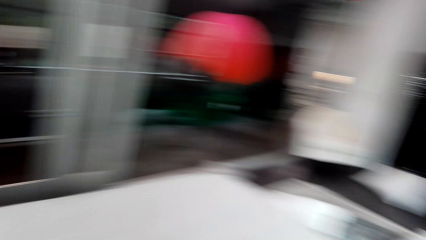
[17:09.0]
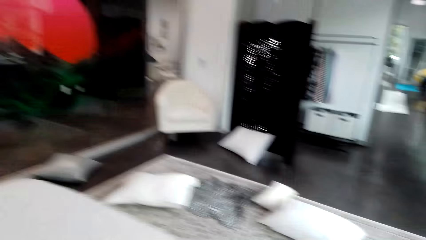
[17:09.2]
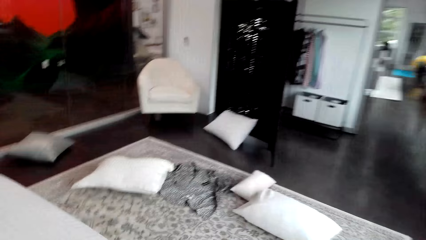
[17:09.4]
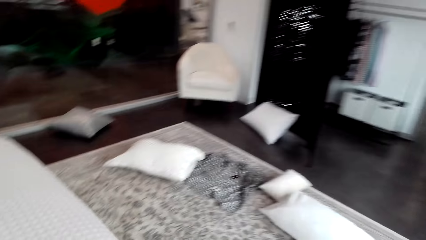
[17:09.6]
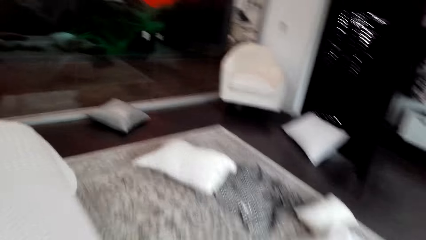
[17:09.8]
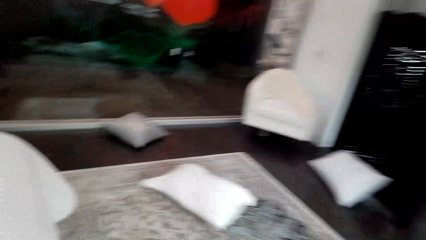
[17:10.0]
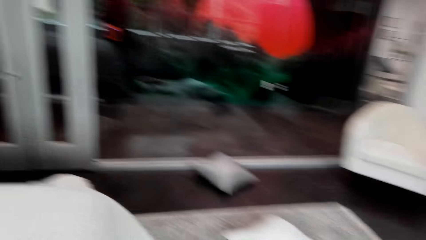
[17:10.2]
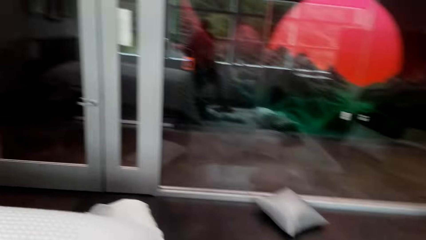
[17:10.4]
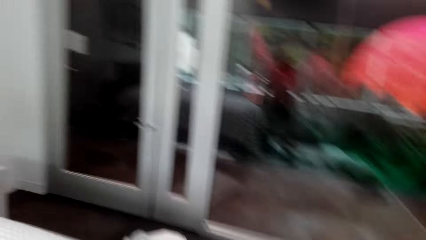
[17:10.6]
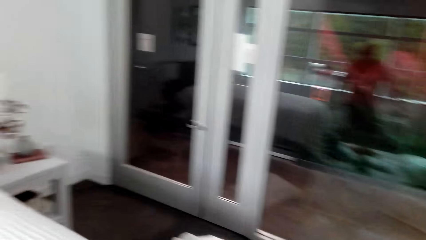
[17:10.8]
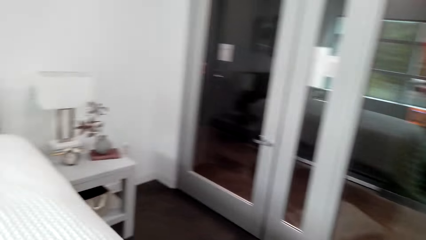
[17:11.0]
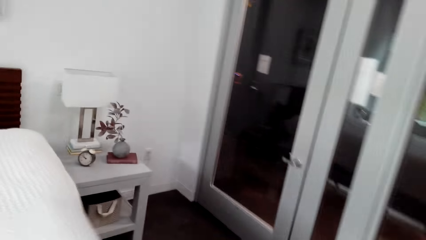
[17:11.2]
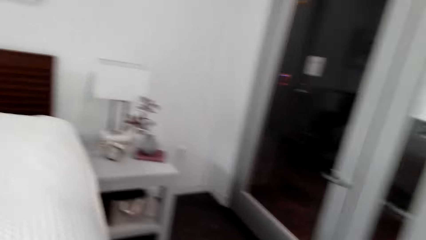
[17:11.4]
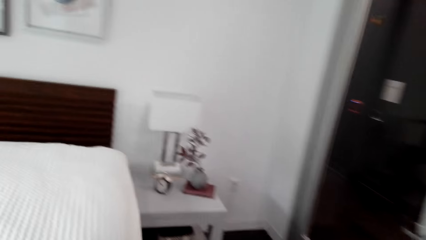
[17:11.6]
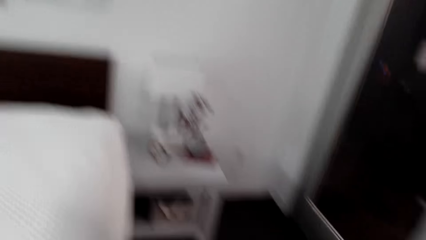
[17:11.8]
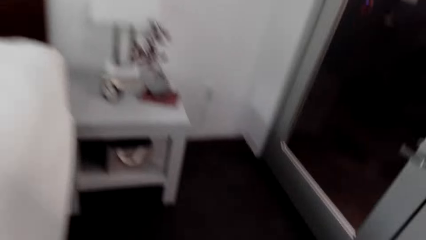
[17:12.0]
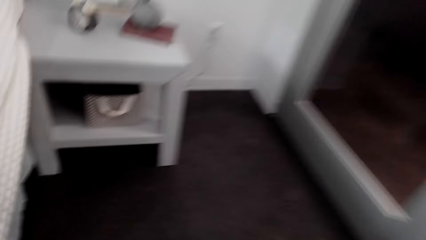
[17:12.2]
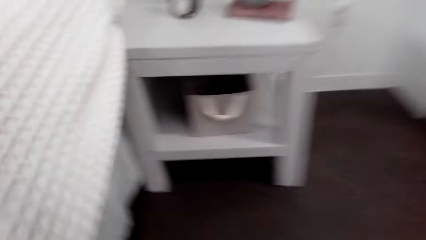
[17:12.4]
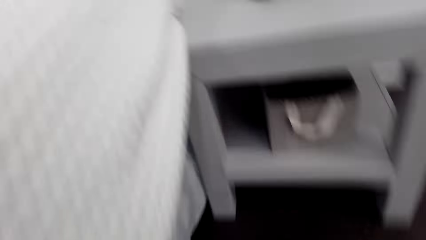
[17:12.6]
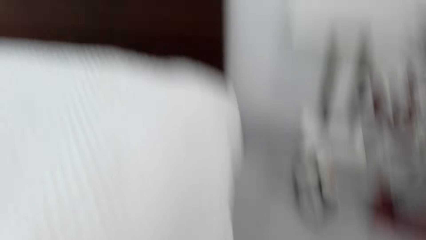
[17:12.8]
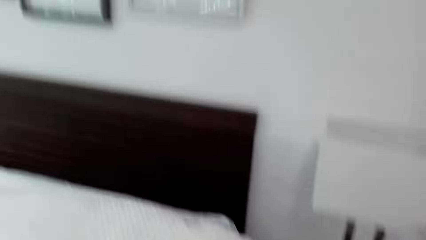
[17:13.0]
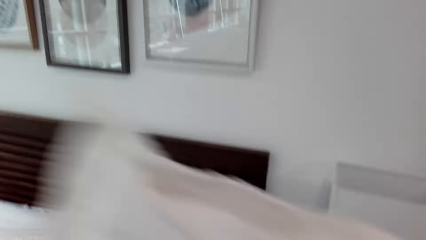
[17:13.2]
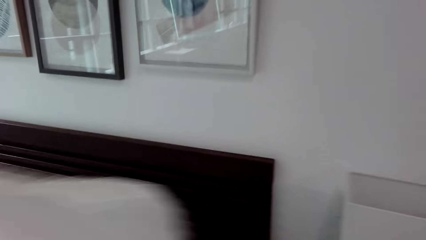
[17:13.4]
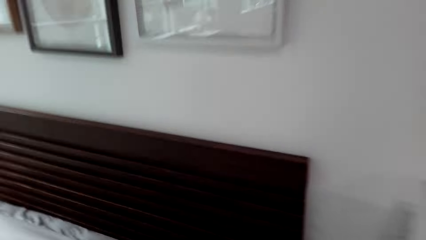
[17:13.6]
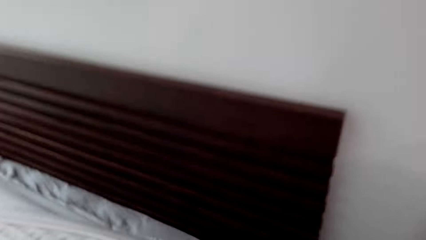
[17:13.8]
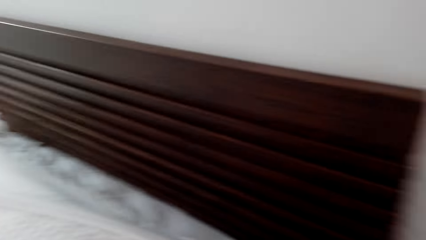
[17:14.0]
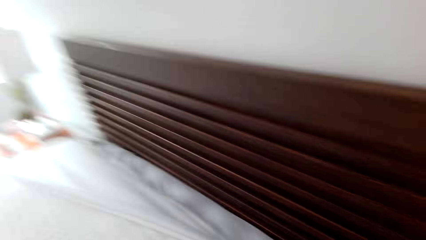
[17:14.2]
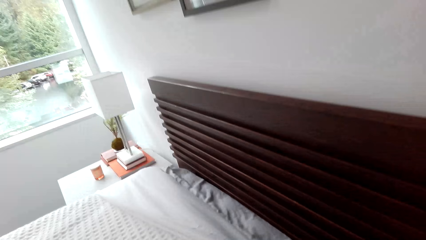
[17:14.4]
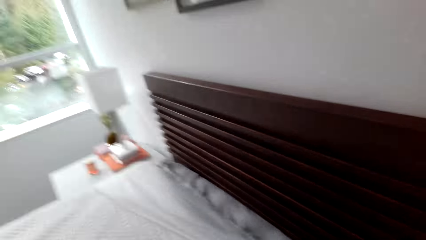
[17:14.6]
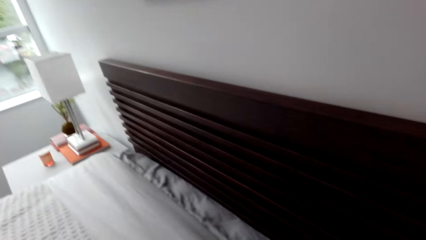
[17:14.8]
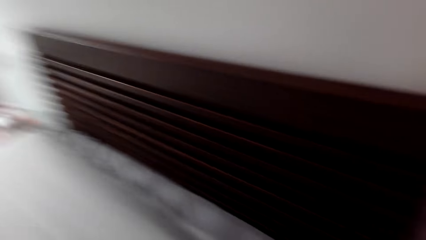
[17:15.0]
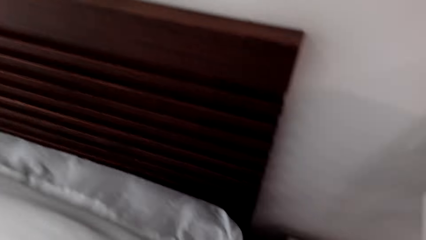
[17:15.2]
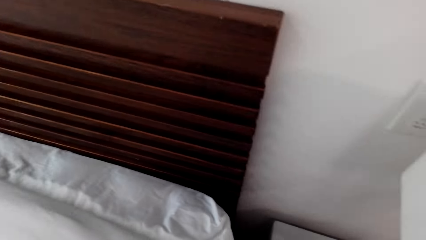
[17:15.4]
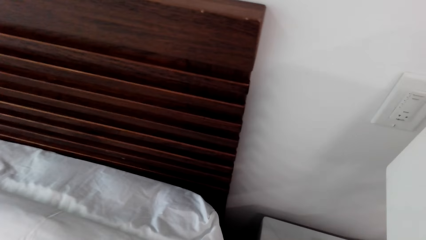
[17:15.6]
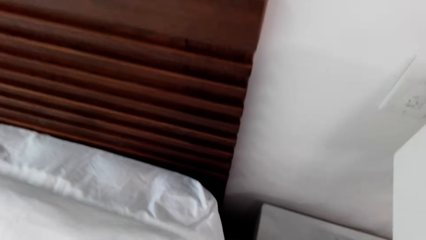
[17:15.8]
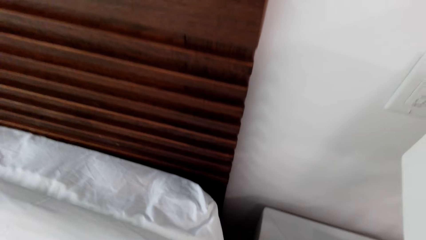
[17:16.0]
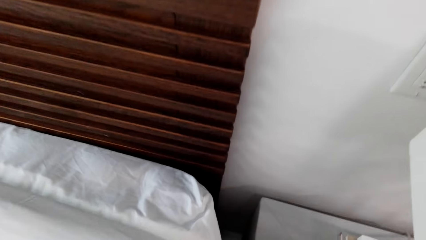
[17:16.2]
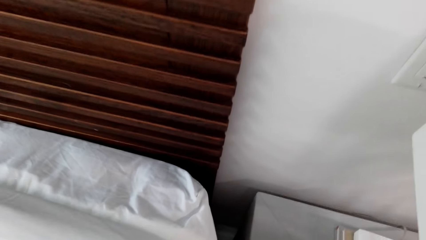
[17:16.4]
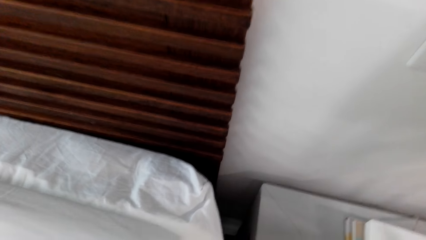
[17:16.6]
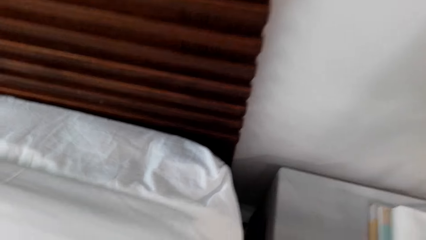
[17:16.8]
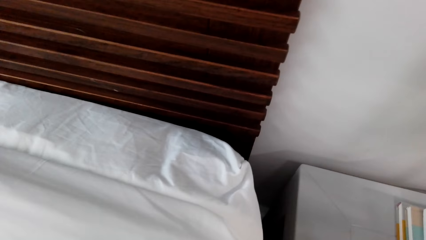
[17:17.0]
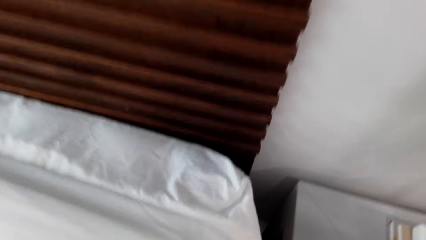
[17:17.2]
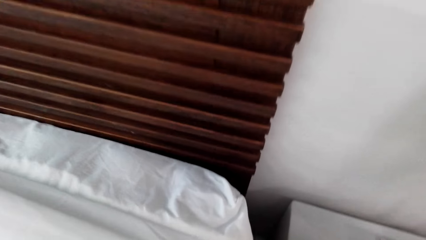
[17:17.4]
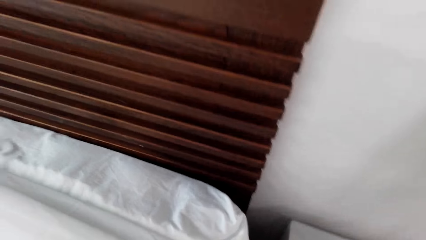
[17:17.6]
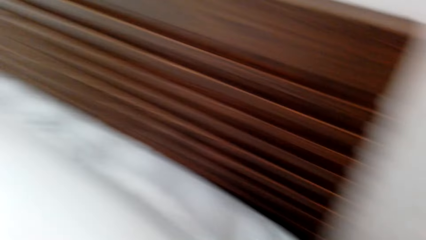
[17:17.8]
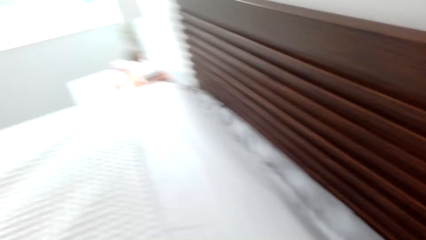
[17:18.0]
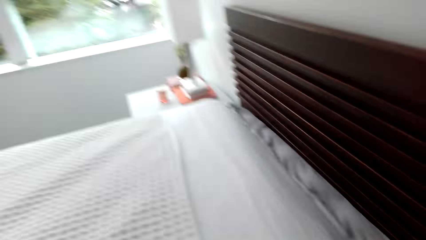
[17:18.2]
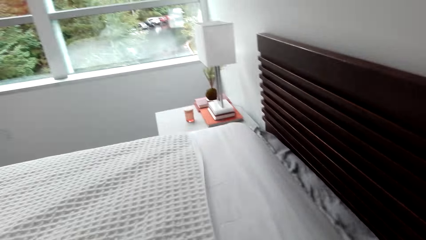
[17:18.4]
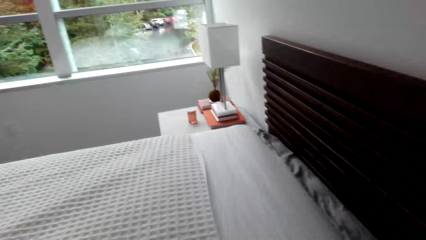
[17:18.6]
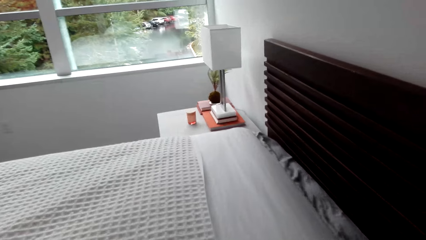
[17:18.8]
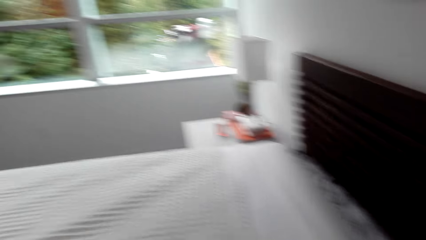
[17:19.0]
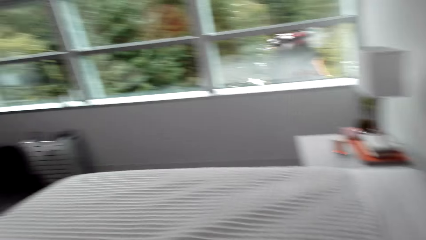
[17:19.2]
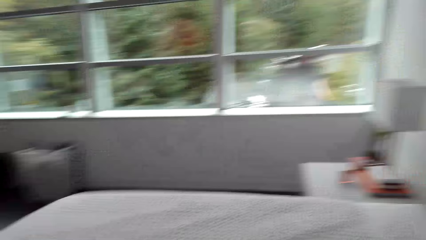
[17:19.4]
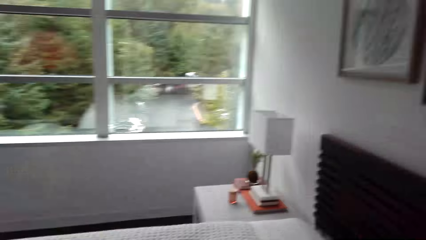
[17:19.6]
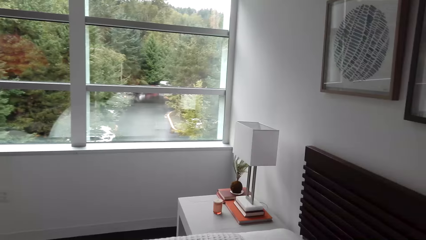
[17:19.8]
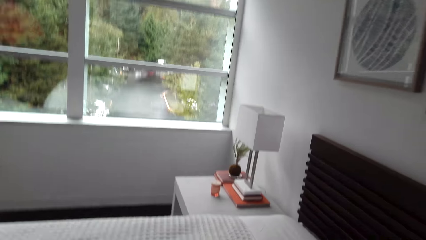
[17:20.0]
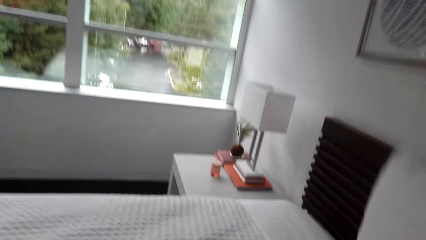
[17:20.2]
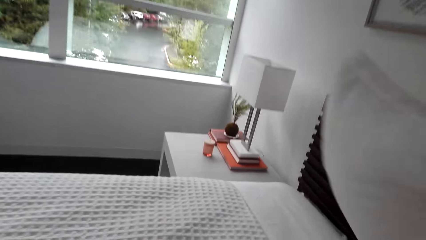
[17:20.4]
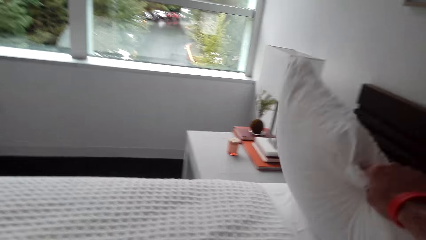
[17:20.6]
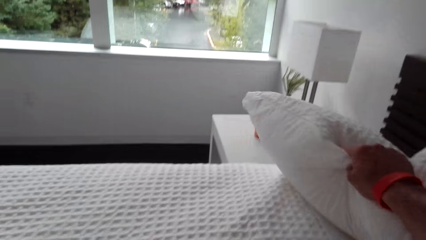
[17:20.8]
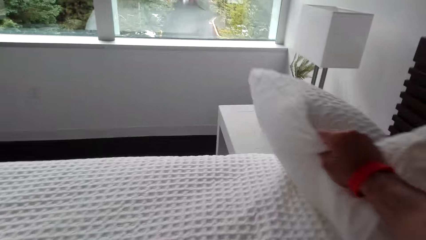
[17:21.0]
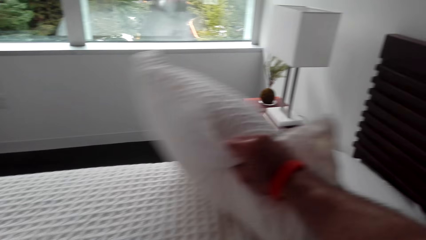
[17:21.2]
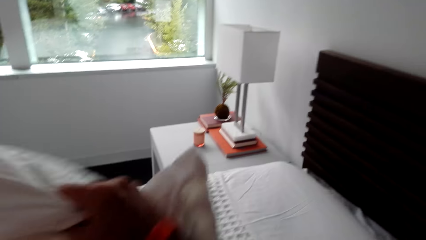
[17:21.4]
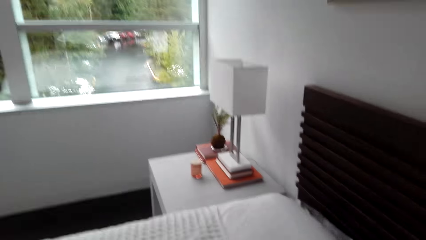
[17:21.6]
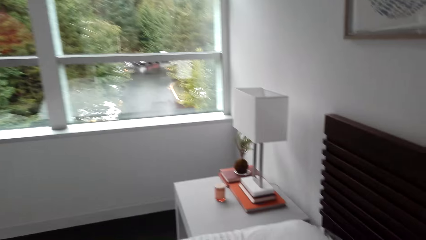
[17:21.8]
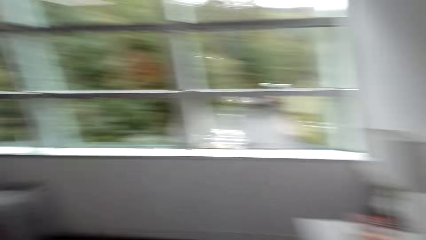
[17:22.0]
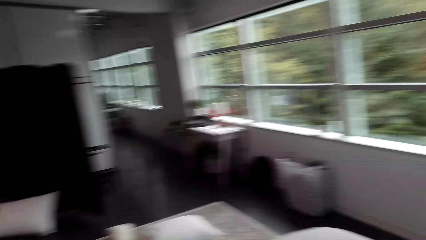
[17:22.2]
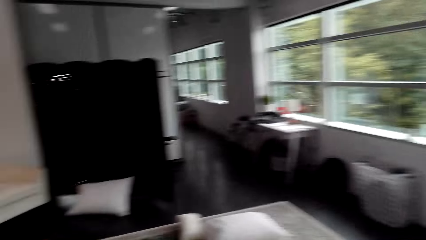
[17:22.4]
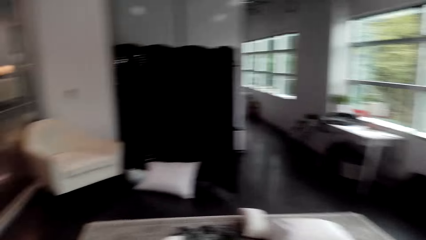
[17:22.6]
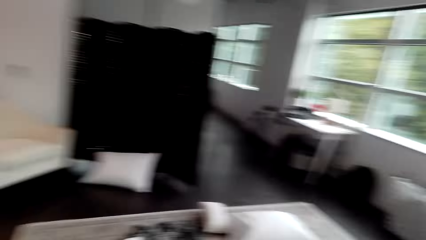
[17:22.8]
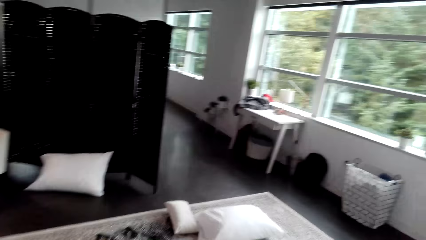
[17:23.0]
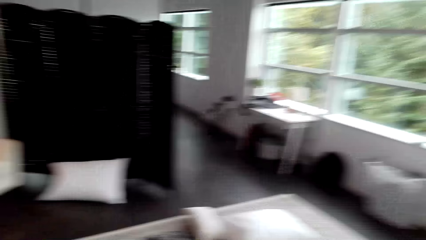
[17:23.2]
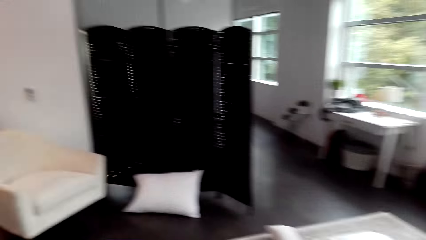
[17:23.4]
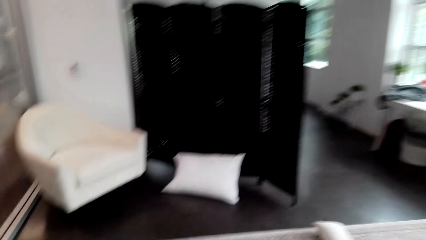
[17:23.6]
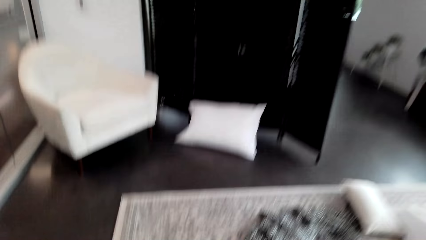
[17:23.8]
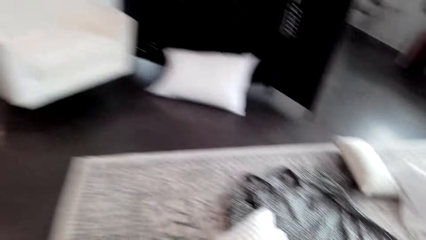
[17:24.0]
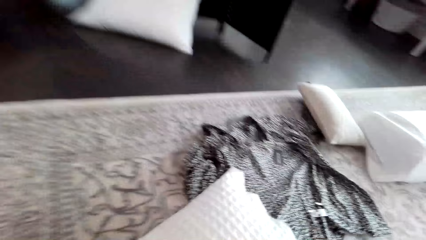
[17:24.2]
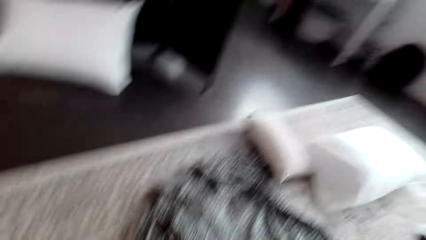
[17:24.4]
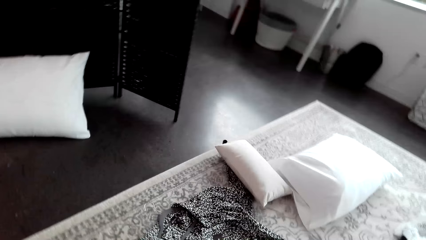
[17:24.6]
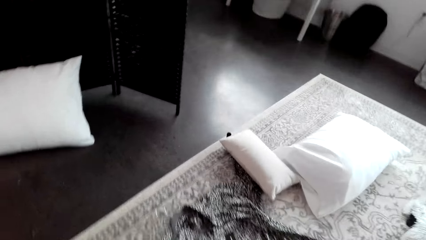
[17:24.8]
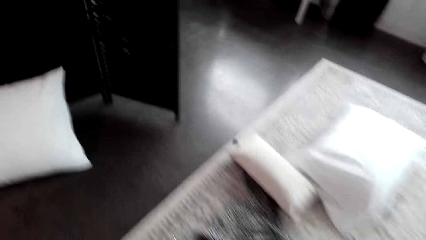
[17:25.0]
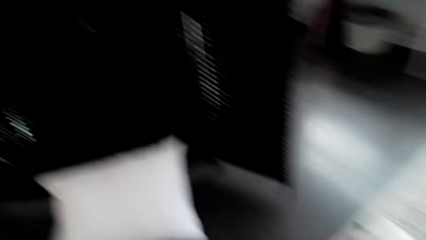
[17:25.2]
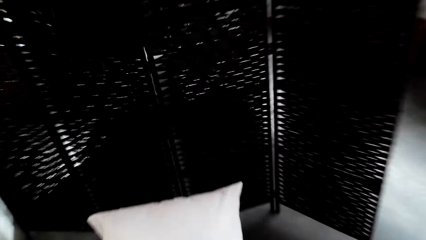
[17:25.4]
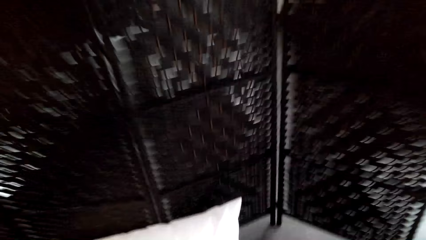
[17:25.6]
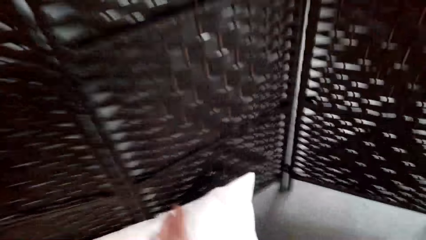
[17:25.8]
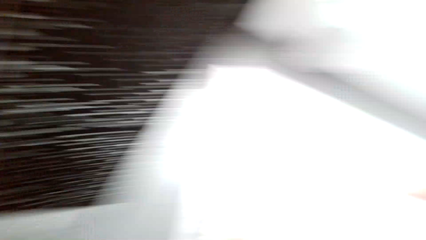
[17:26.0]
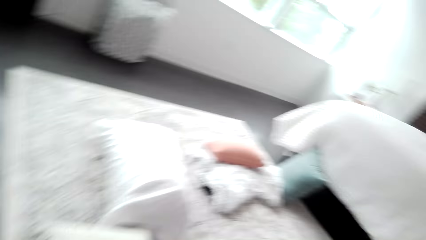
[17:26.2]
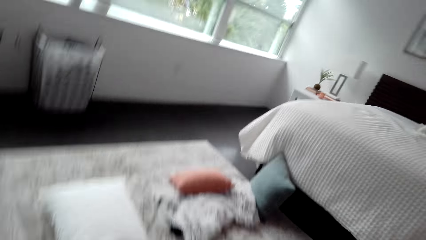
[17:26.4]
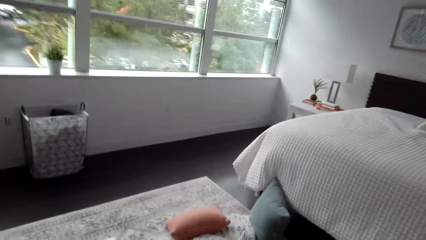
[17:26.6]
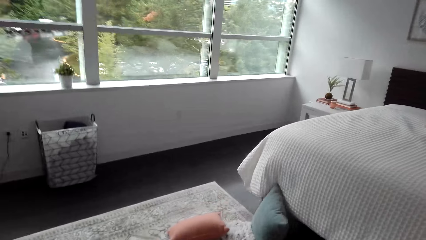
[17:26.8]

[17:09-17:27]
The camera wearer moves around. They fold the duvet. They spread the bed. They put a pillow on the bed. They pick up pillows.
